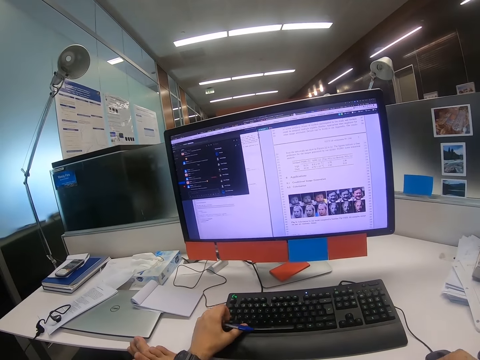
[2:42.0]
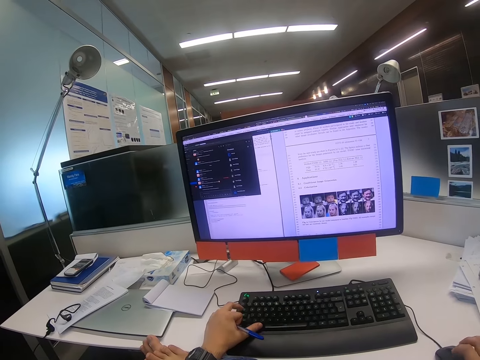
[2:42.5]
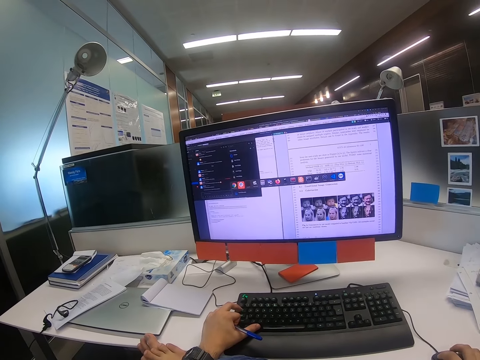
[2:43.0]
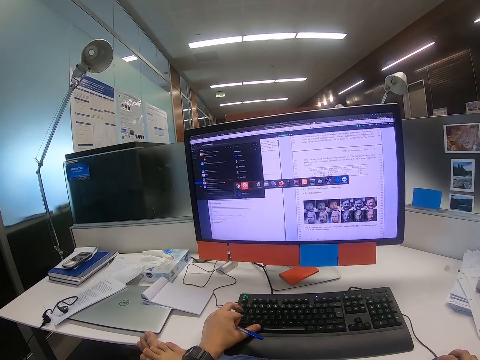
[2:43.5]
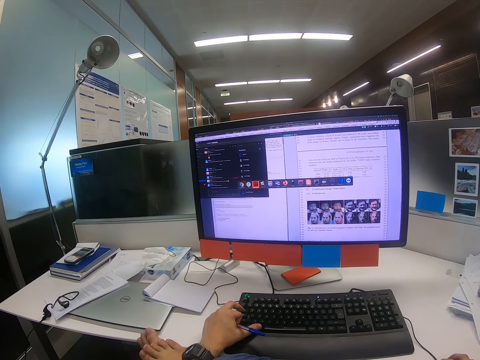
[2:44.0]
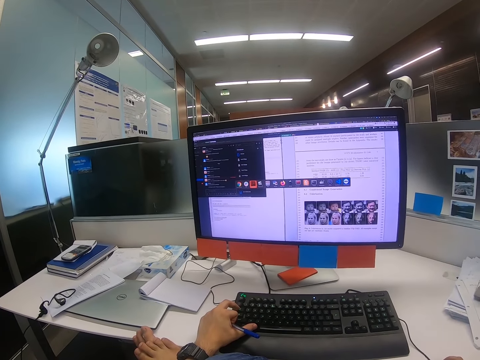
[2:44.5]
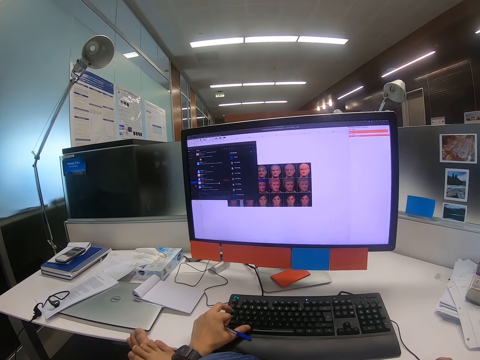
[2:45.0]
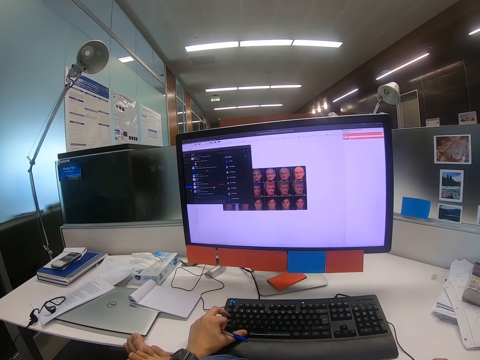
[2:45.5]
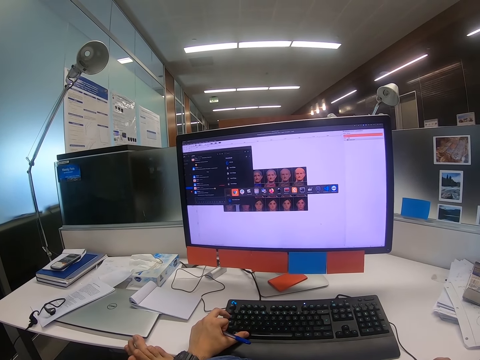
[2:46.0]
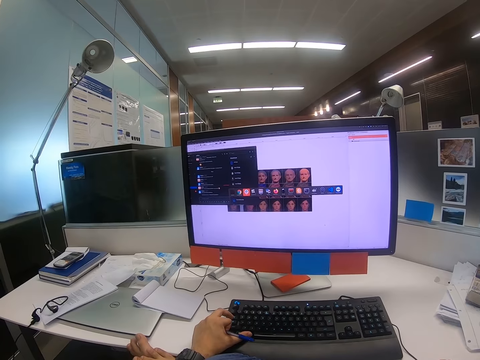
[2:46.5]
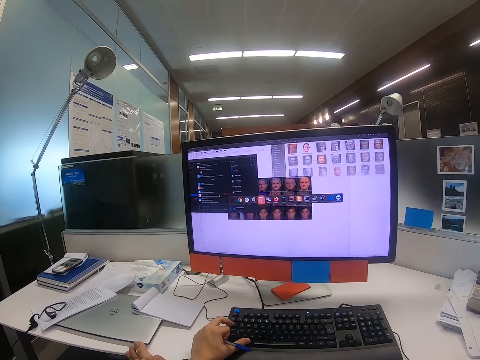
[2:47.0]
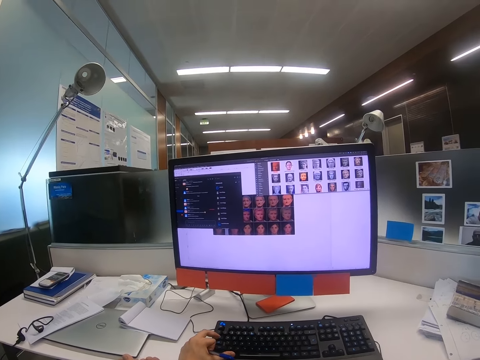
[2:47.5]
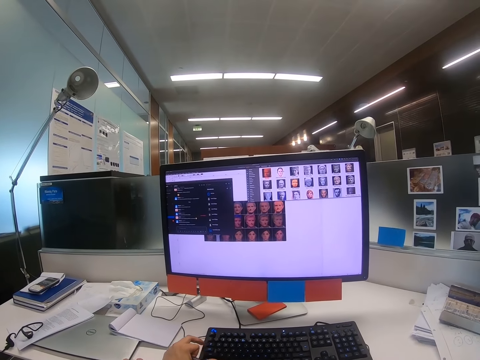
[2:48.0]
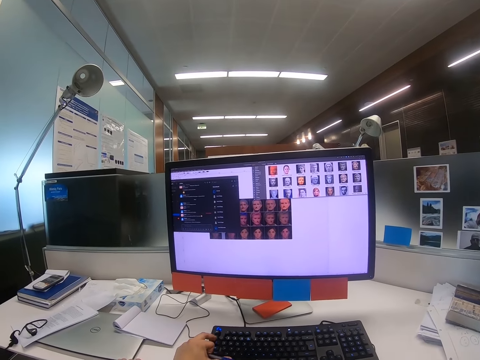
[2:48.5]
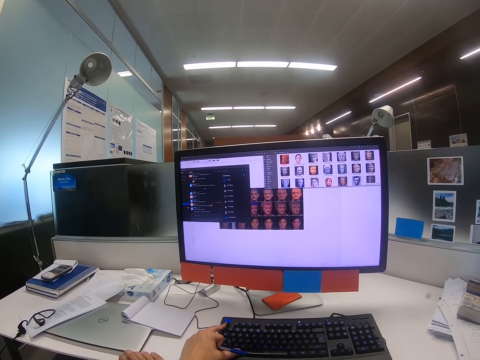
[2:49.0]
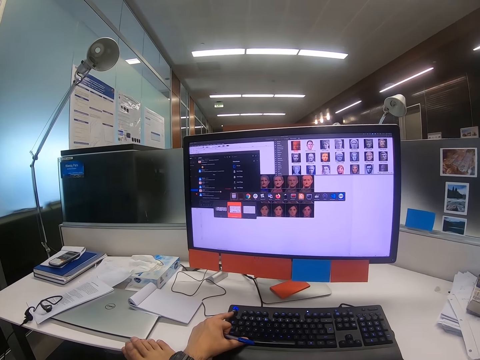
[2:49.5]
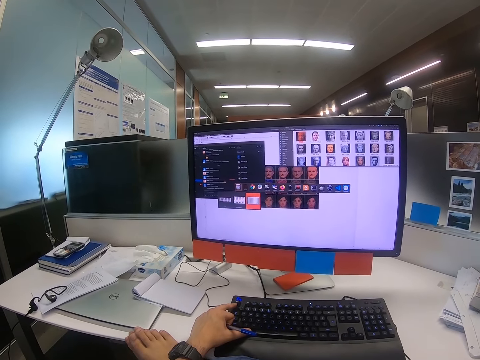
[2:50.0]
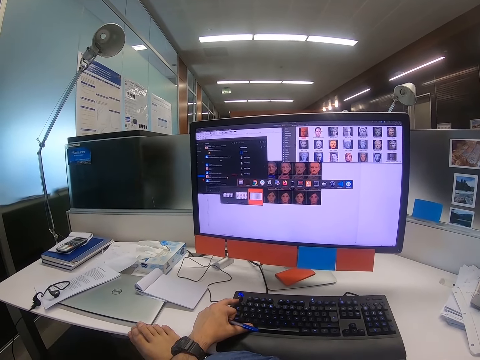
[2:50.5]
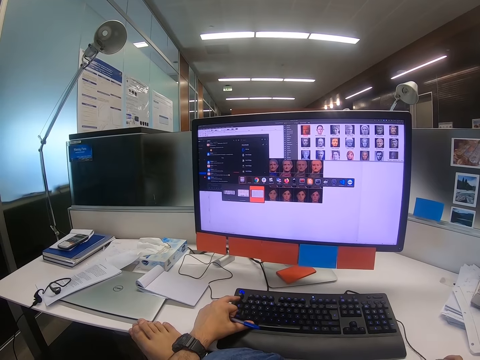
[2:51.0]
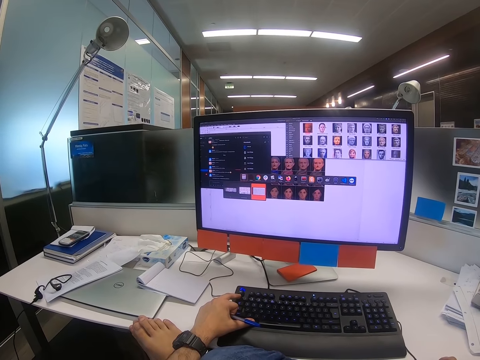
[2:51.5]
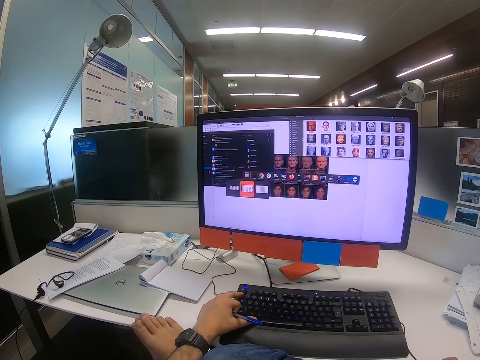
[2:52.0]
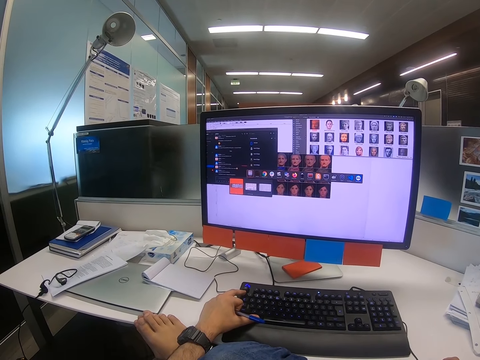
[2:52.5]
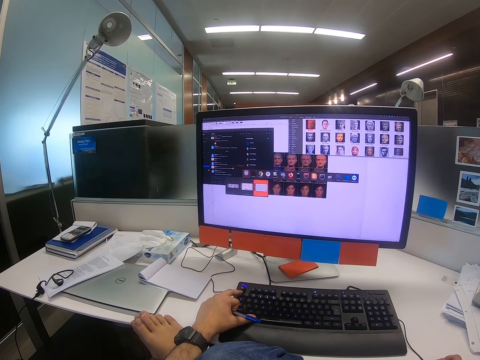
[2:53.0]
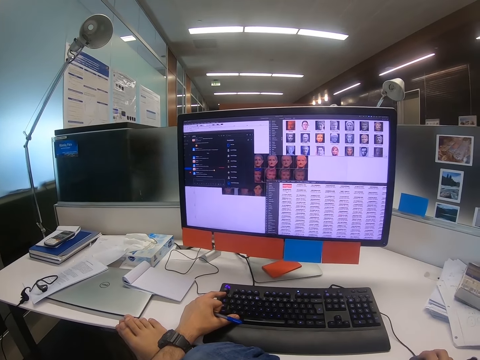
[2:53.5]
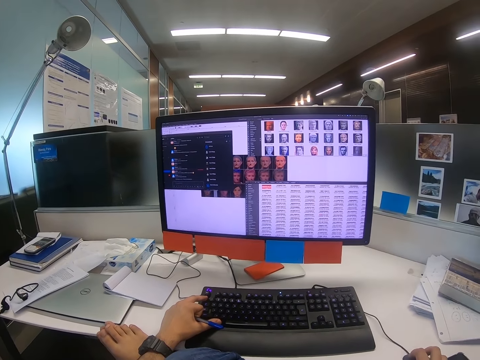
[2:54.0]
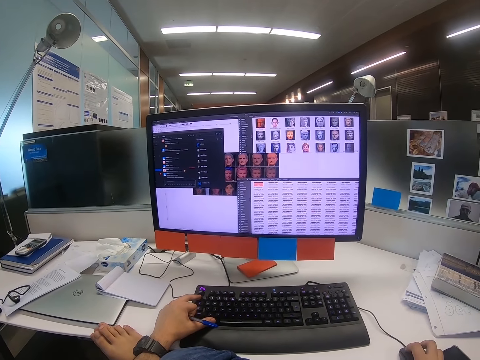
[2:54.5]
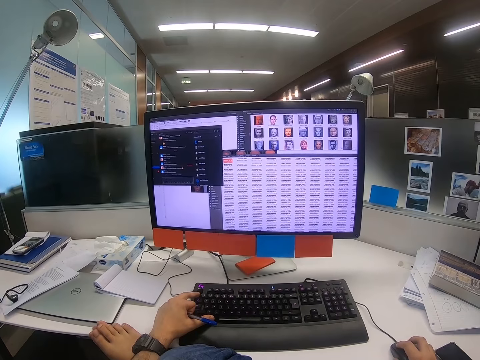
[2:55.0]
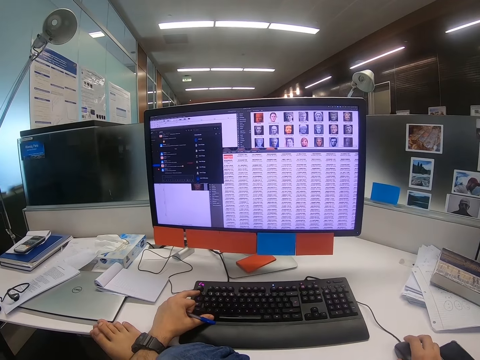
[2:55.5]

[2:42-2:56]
The camera wearer places the notebook on the table. He presses a button on the keyboard with his left hand. He operates the computer. He scrolls the scroll wheel with the right hand.

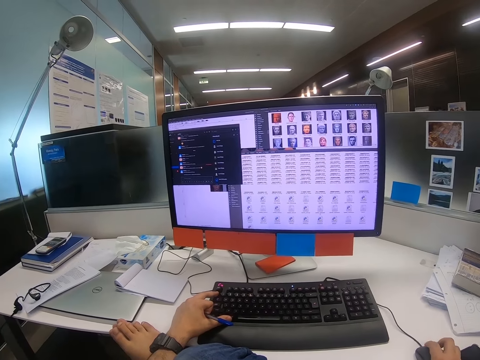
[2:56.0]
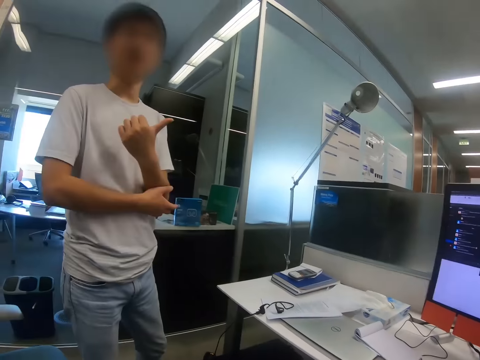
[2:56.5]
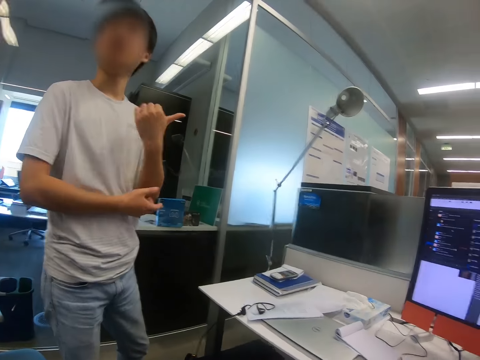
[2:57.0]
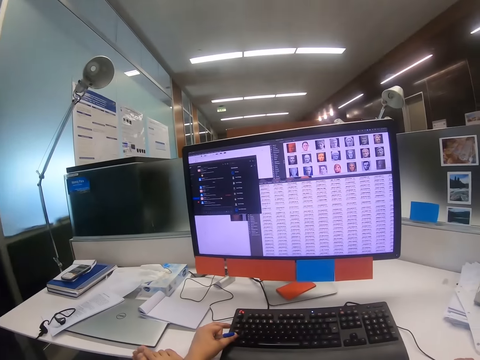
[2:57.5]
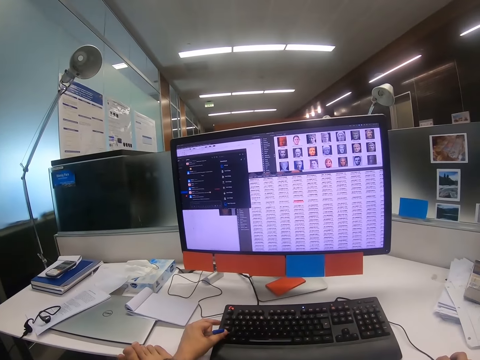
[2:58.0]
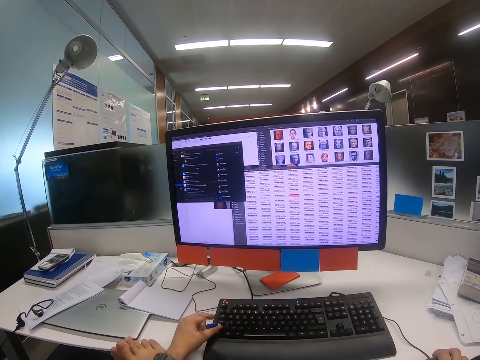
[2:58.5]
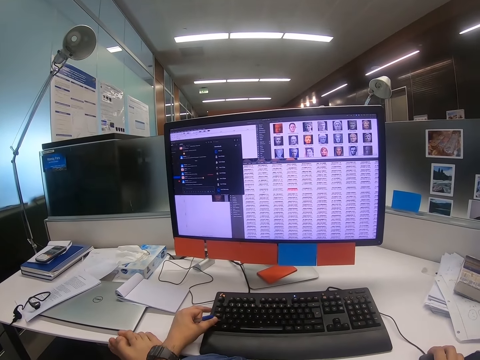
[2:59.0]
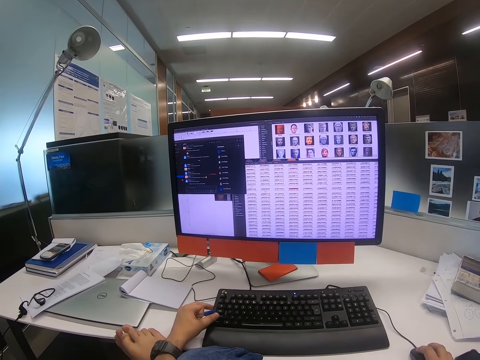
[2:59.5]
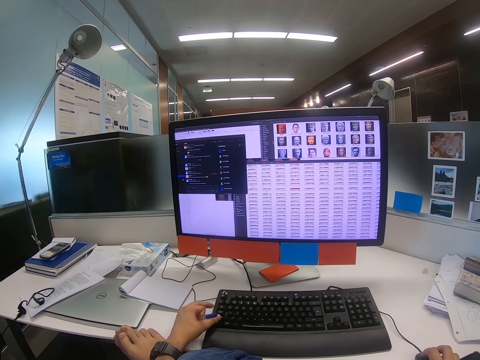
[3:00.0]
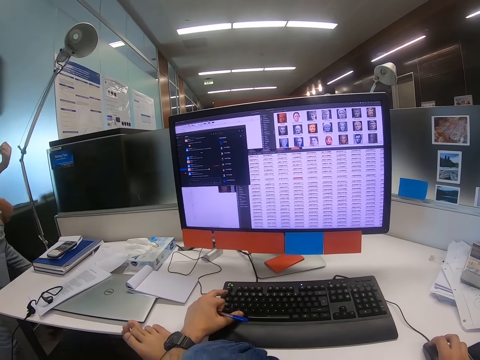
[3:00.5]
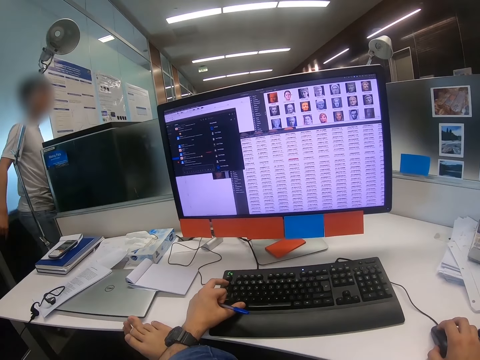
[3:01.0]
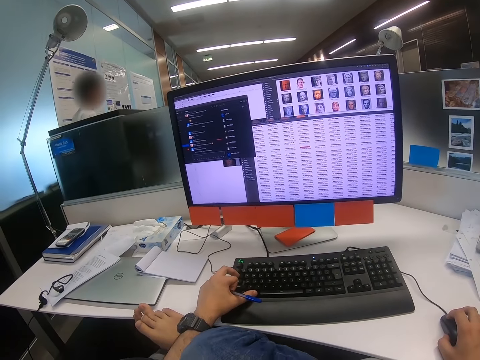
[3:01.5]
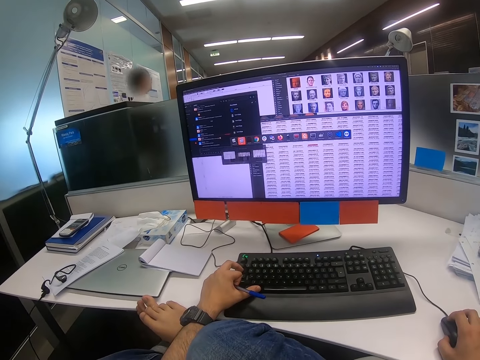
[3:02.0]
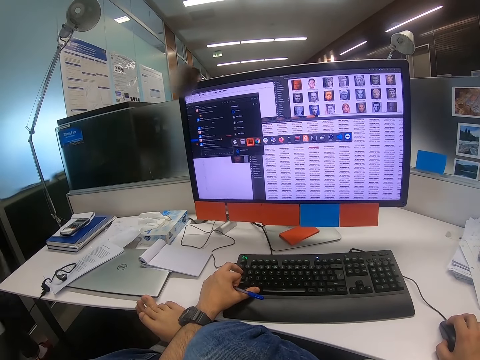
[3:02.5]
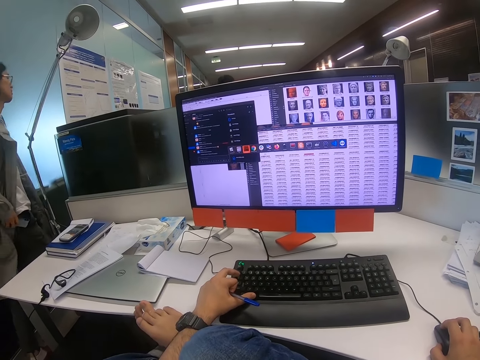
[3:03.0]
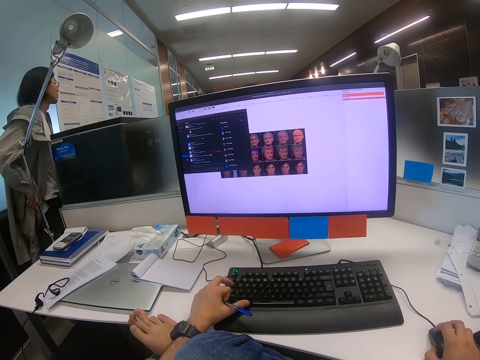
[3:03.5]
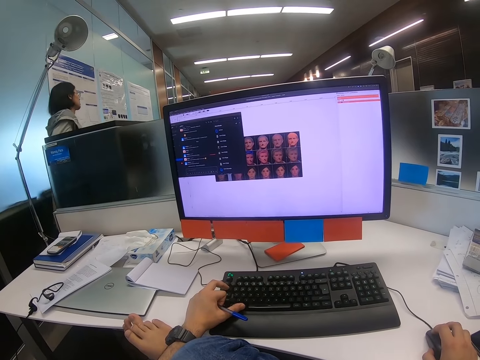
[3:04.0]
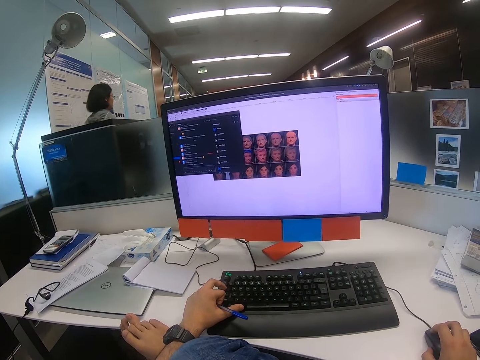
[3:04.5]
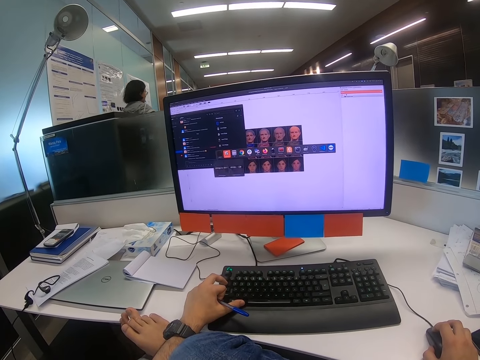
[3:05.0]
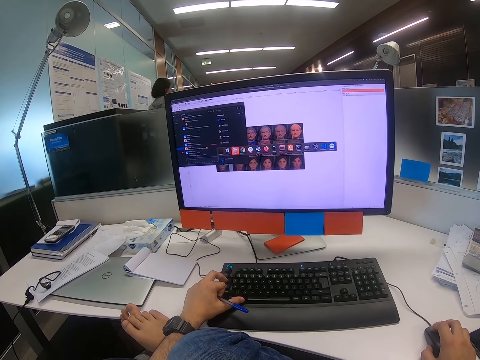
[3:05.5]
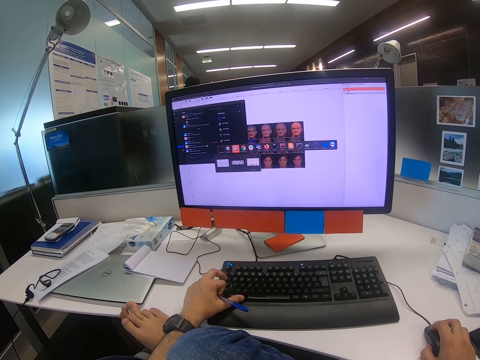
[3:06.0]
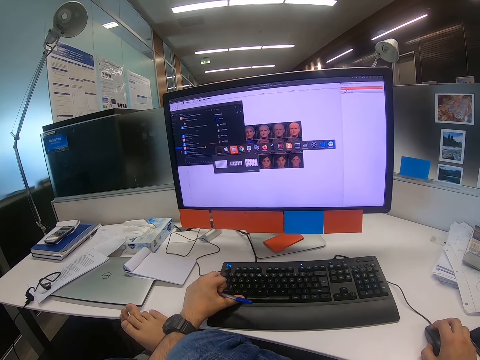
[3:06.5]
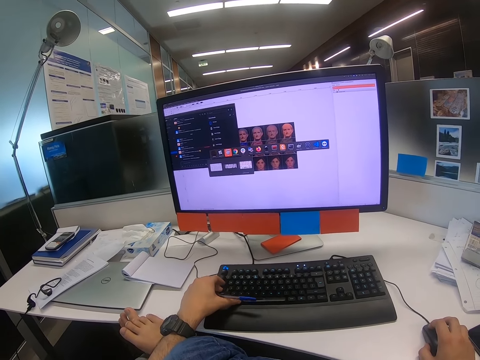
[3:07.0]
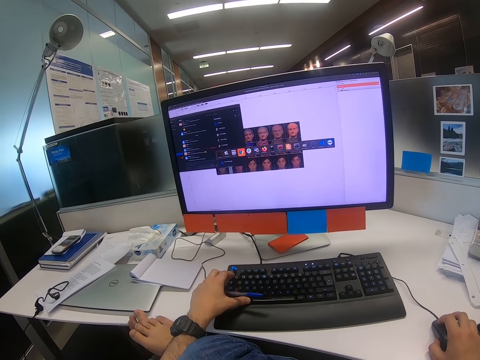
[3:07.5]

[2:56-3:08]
The camera wearer looks at a man. Another man converses with the first man. The camera wearer looks at the computer. He operates the computer. The first man moves around. The camera wearer presses a button on the keyboard with his left hand.
